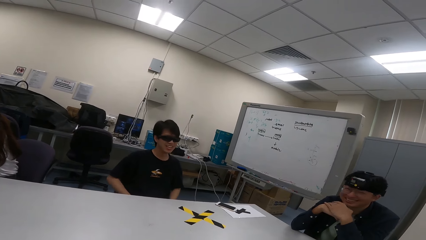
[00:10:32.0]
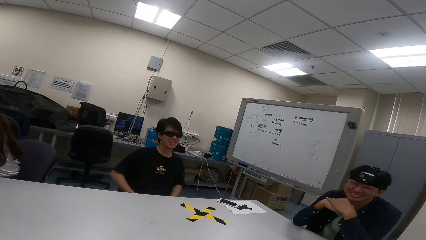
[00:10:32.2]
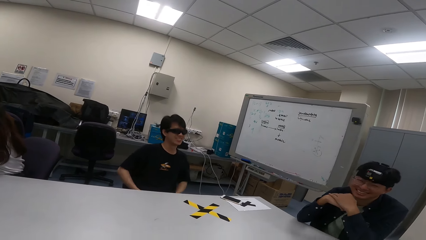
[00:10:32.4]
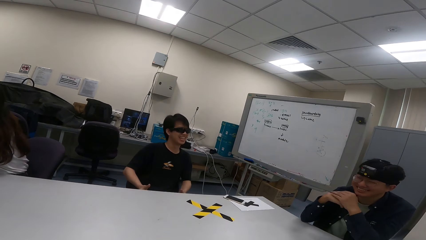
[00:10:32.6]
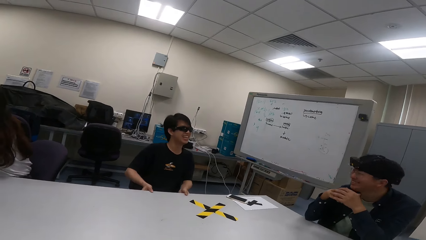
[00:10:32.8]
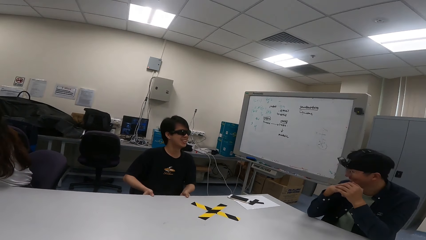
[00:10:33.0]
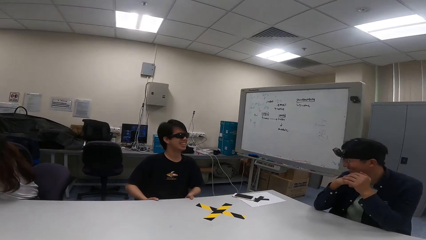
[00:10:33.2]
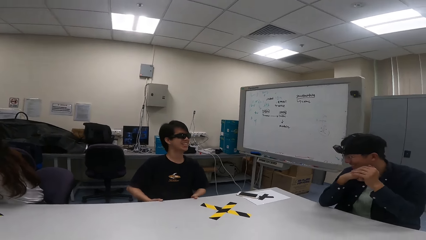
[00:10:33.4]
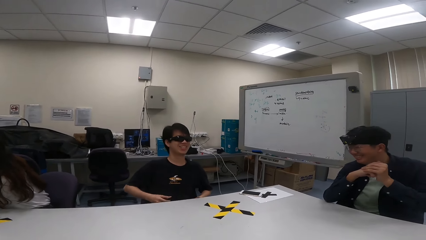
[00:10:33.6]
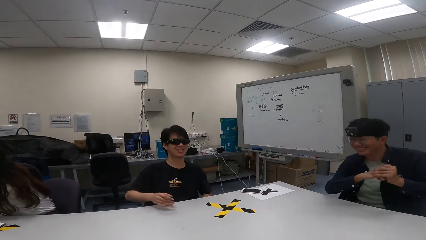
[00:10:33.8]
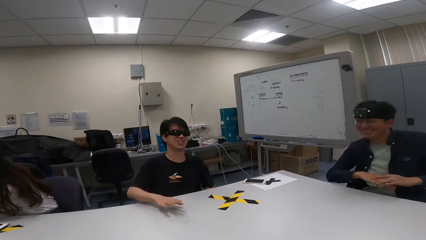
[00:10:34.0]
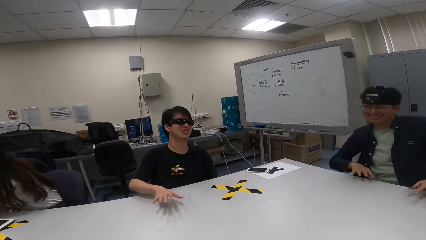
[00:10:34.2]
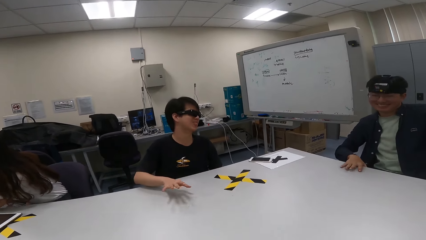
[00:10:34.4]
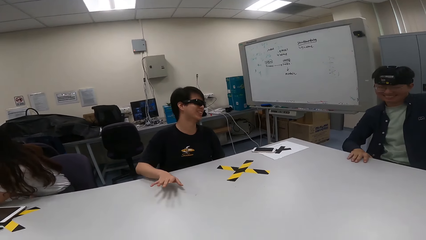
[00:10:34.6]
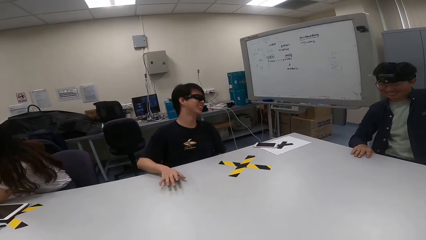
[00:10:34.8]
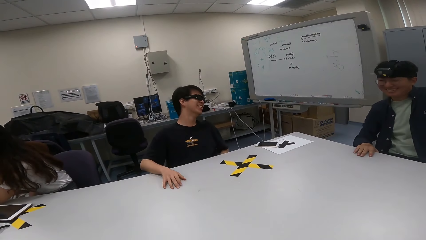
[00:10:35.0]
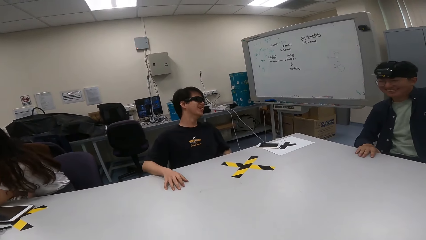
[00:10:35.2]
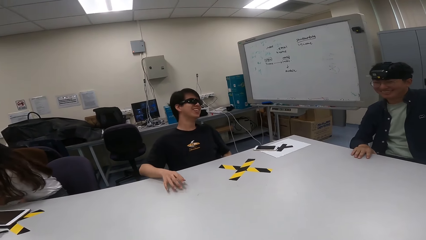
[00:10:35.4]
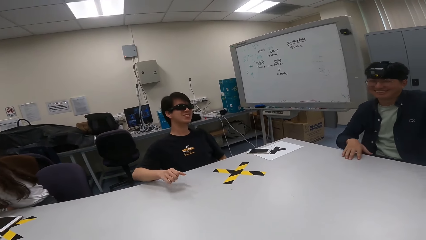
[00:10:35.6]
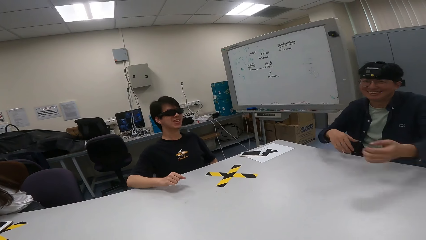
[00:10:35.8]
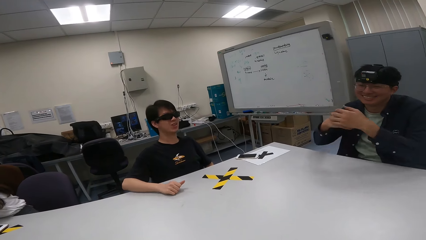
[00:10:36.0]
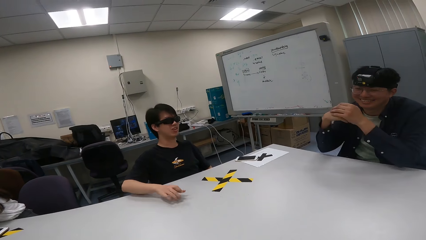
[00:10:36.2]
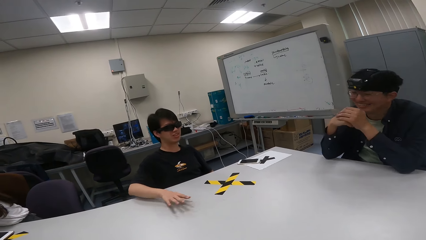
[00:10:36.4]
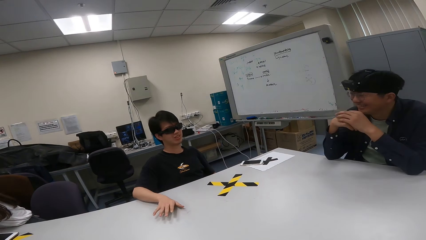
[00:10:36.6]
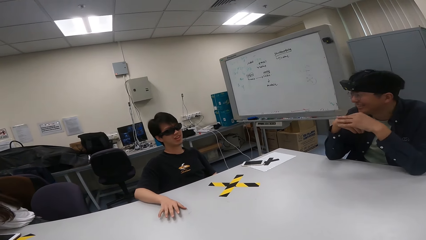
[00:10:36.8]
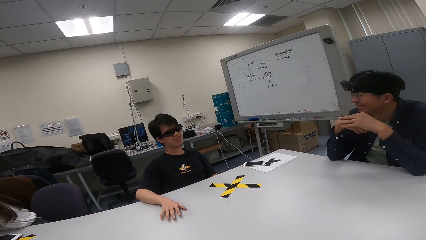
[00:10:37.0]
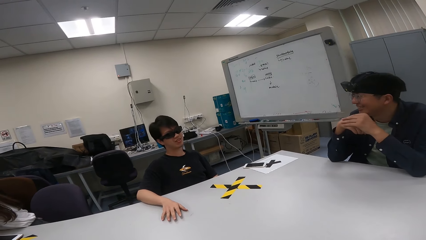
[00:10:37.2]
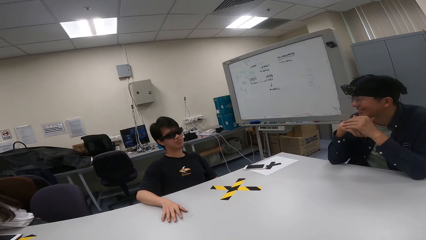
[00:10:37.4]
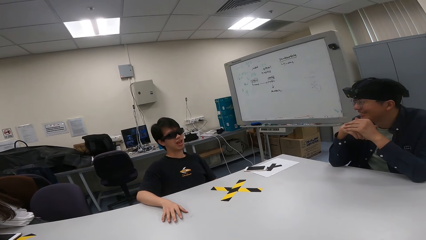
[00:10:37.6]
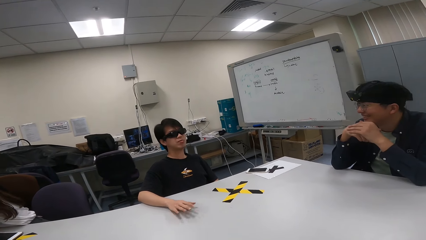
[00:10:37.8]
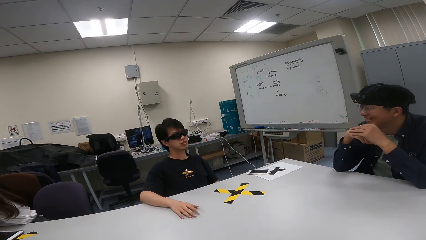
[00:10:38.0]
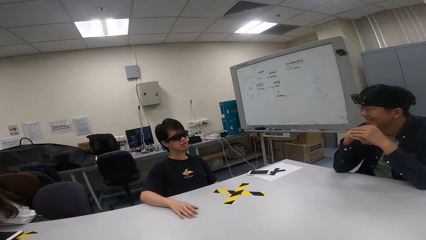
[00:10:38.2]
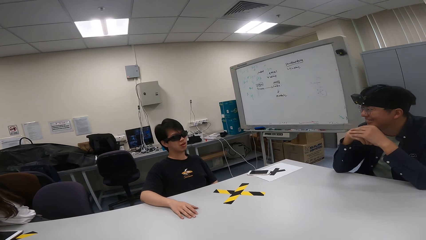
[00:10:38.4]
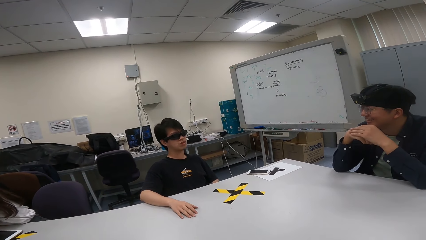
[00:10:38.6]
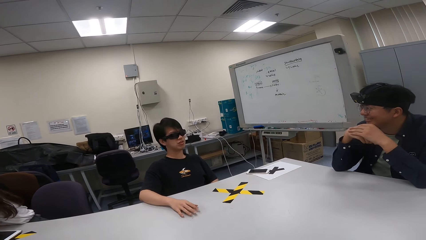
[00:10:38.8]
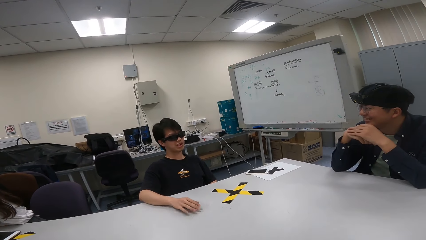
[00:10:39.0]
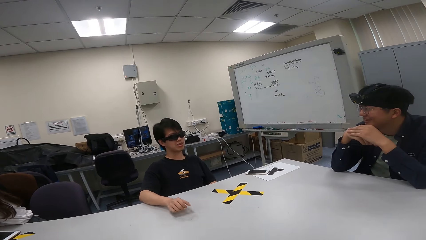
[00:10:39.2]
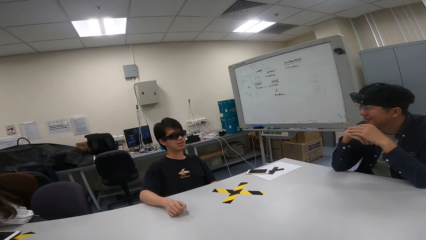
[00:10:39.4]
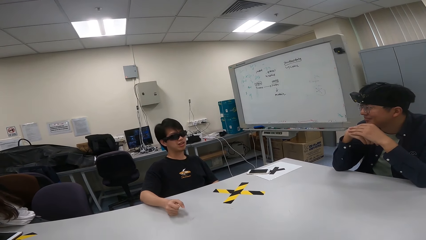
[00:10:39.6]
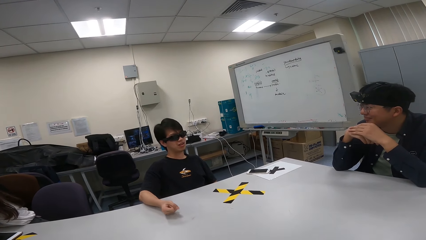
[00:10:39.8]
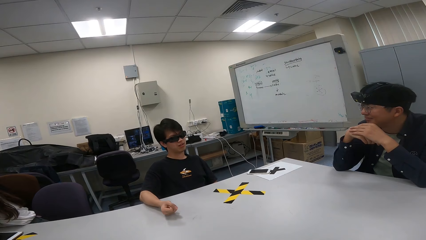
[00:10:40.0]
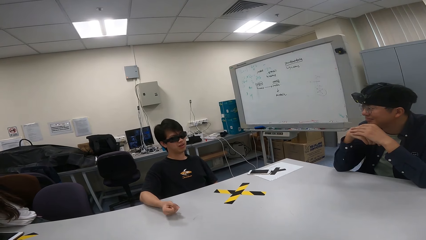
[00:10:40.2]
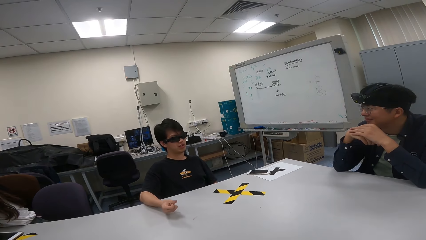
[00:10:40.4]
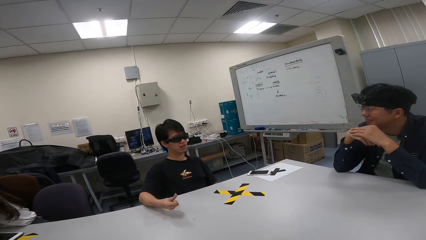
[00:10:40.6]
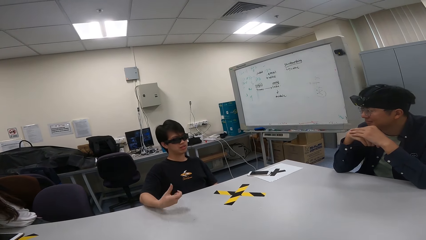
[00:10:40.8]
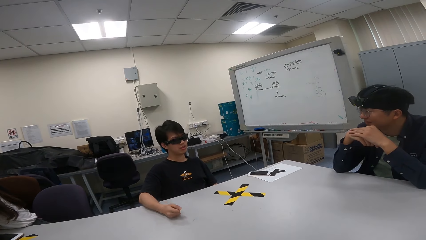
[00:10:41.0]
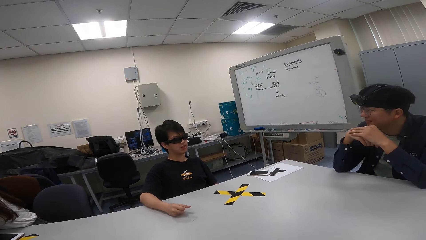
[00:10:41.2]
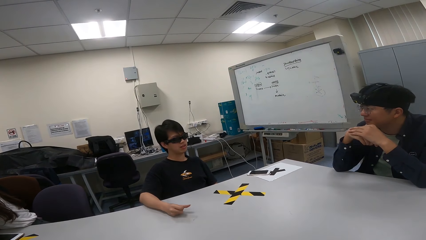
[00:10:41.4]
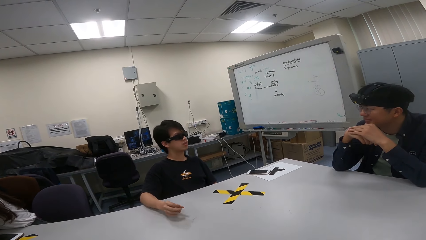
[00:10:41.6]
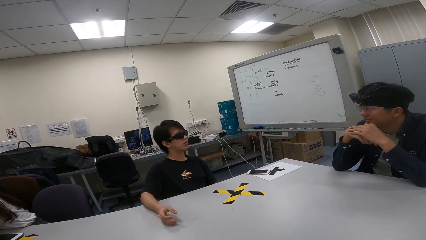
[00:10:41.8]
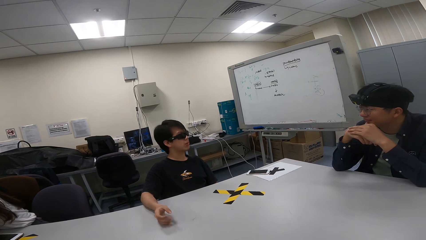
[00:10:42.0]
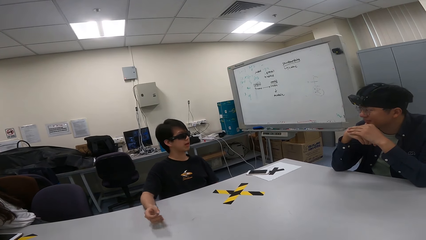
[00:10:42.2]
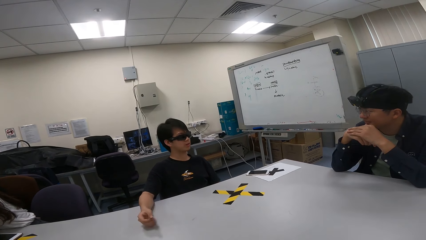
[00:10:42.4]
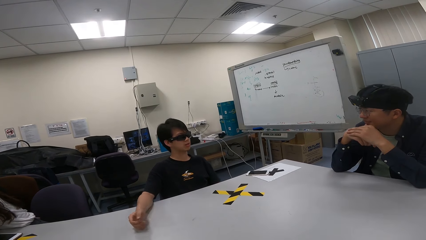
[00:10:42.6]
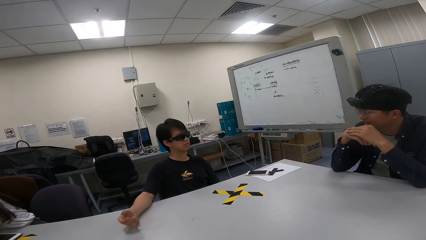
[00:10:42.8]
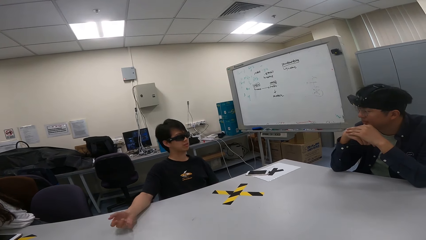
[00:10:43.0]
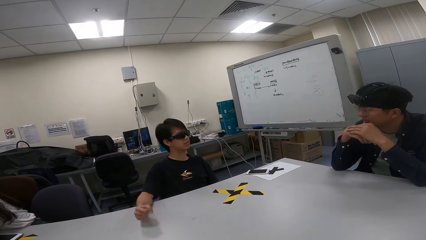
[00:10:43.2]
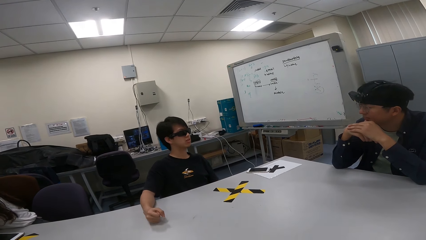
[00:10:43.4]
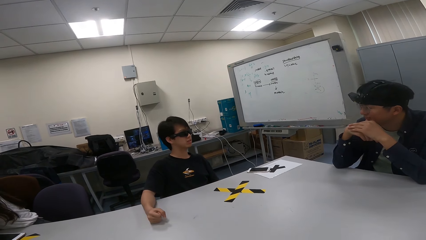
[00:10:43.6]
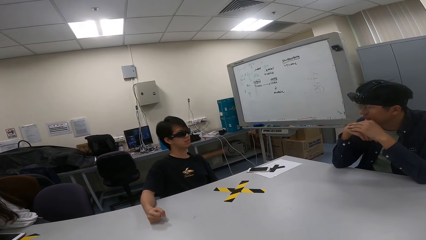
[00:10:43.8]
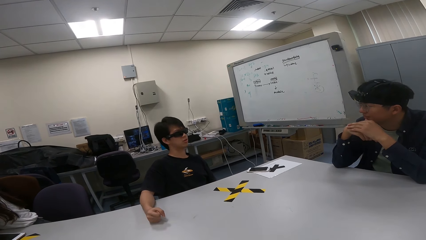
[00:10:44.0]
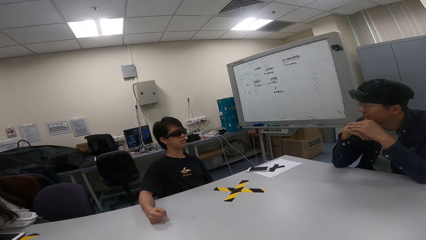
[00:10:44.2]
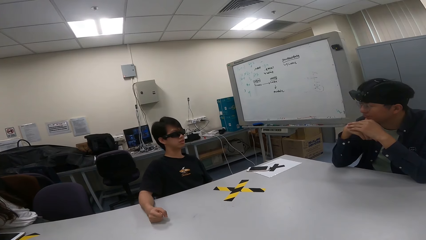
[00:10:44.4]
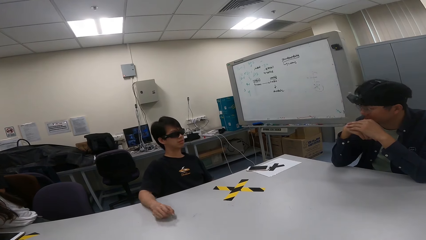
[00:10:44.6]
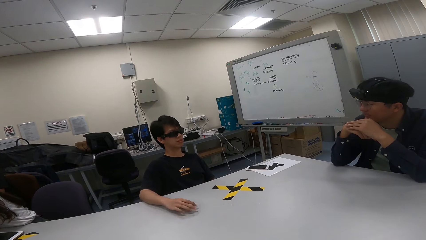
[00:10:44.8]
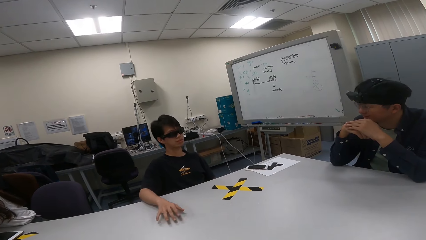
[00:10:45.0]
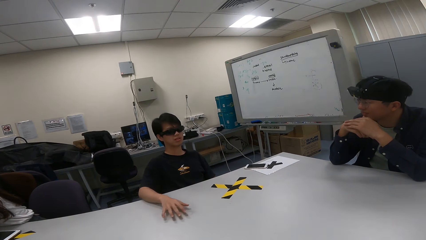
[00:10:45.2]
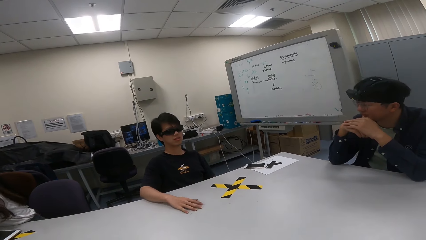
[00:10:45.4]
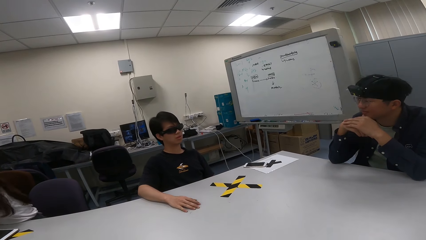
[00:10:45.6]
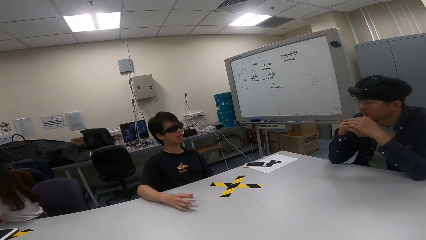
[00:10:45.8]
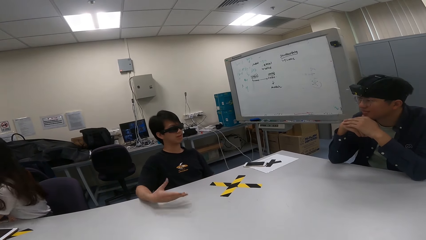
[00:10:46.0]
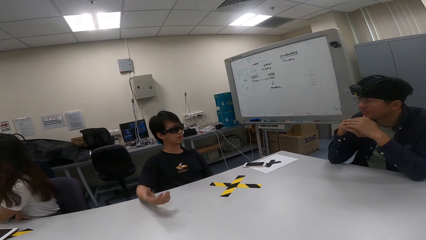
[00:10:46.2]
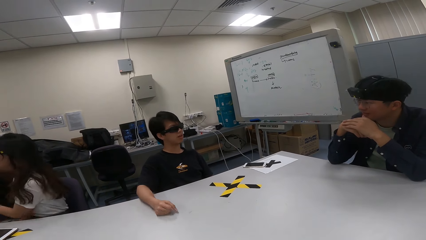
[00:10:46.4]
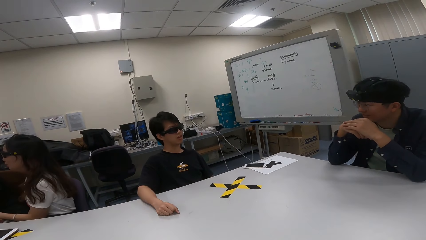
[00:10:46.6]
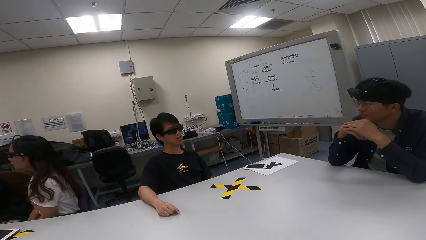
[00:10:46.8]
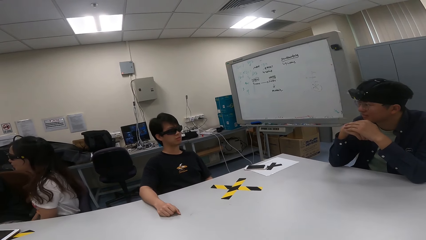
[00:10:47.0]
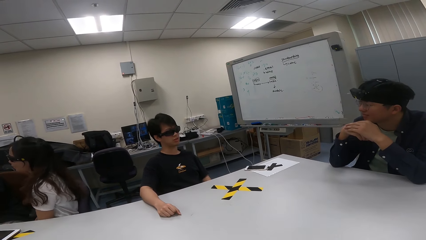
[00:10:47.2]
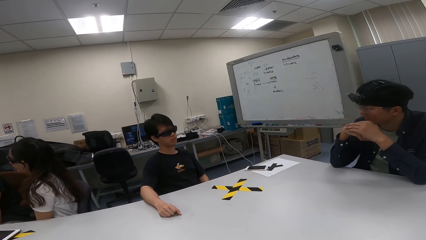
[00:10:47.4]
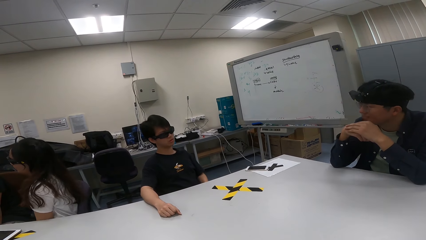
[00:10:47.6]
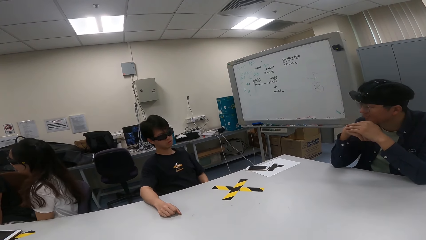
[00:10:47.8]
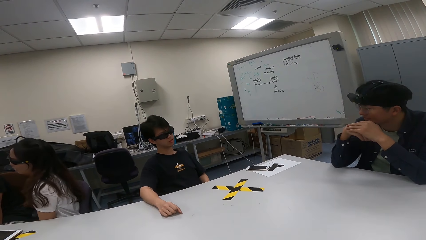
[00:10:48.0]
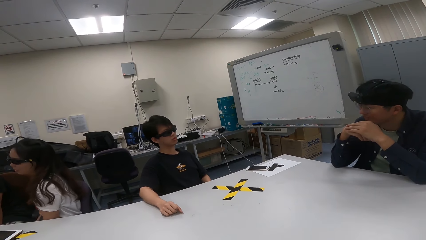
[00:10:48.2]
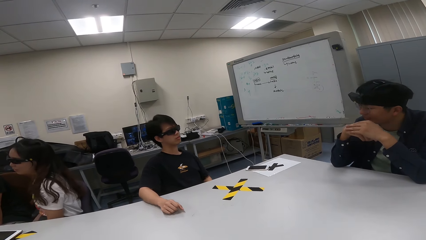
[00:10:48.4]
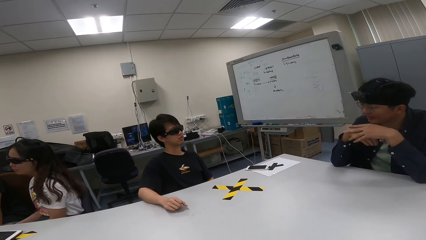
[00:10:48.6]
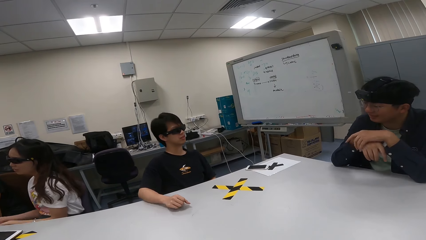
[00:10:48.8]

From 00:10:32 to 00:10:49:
A person looks at the camera wearer. The person leans back. Another person shows hand gestures. The first person puts hands together. The first person looks at the other person. The other person shows hand gestures. The first person nods. The other person shows hand gestures.
